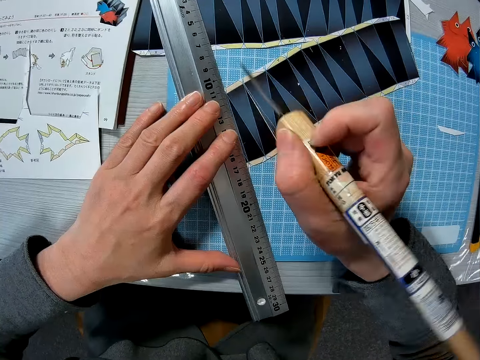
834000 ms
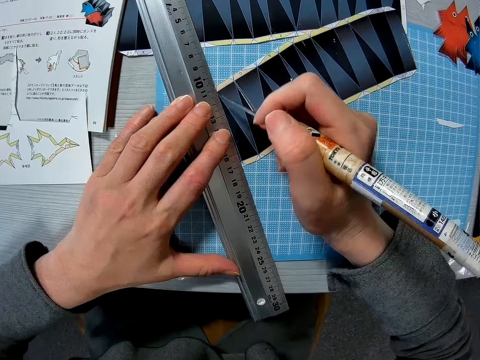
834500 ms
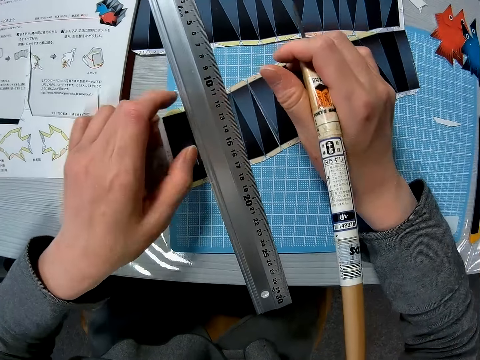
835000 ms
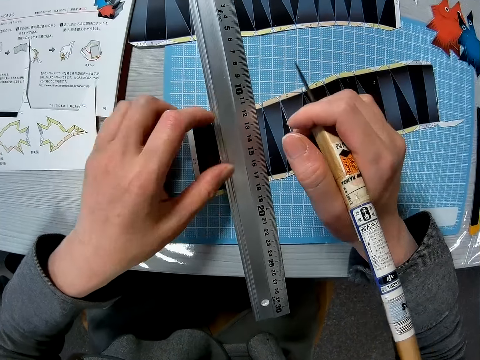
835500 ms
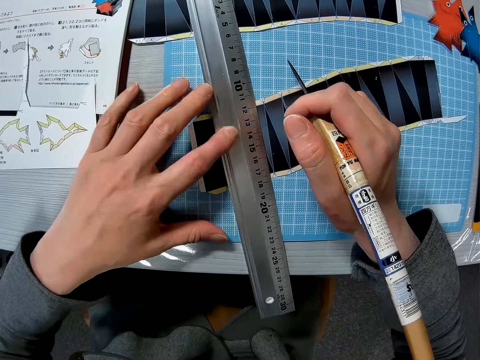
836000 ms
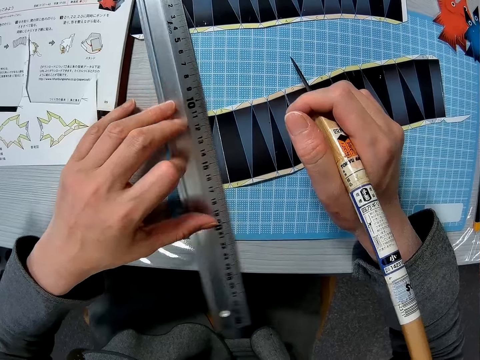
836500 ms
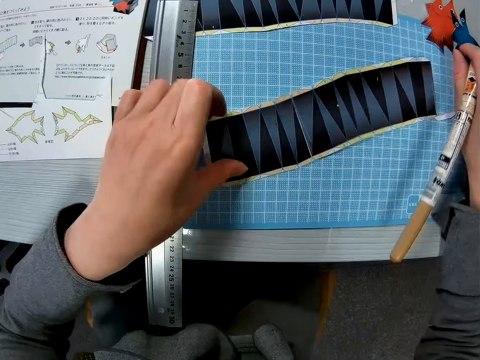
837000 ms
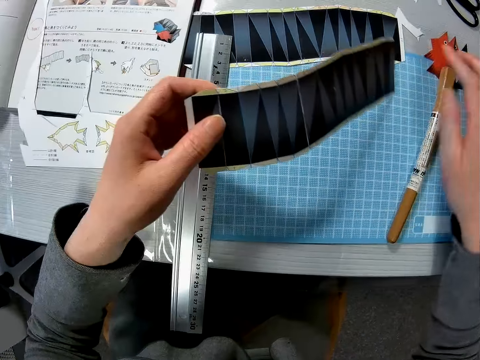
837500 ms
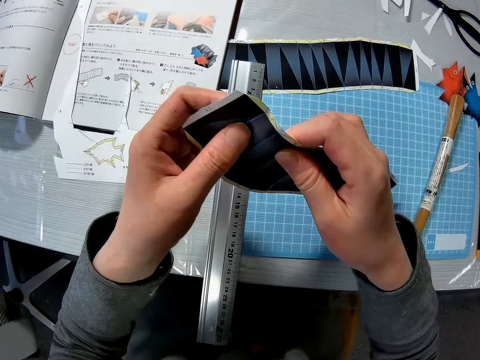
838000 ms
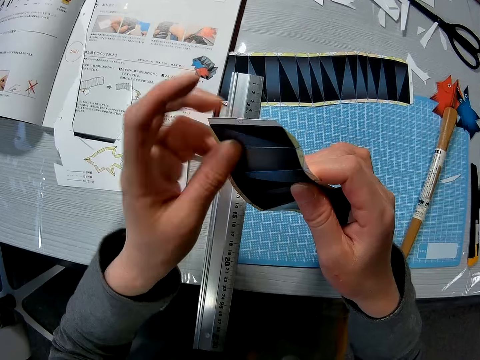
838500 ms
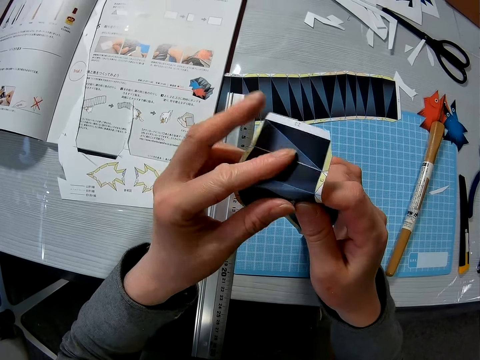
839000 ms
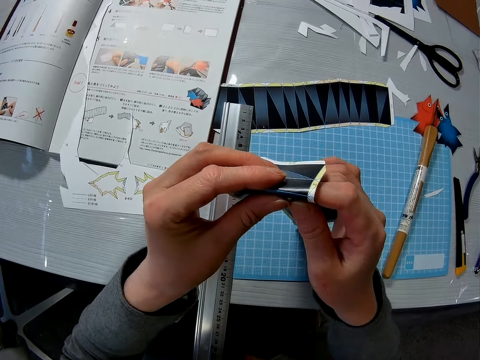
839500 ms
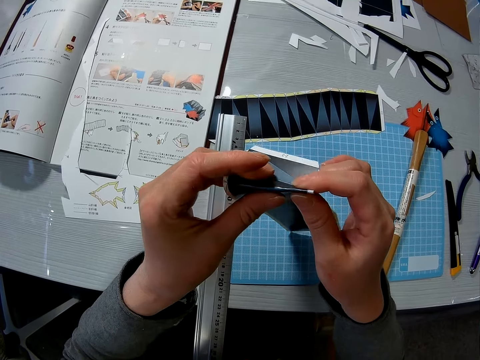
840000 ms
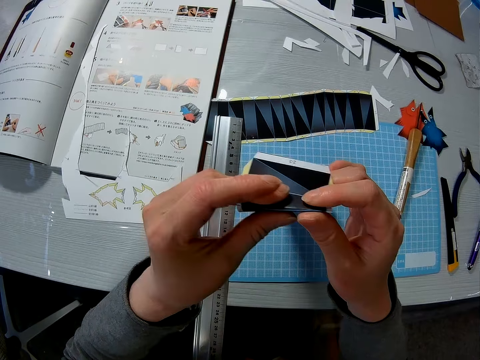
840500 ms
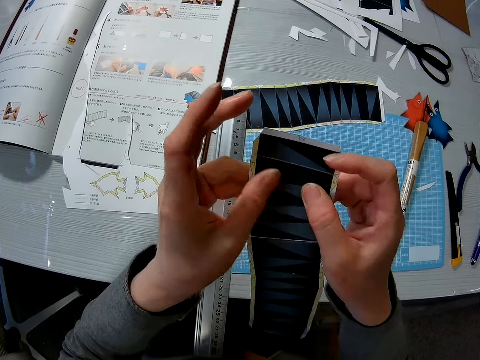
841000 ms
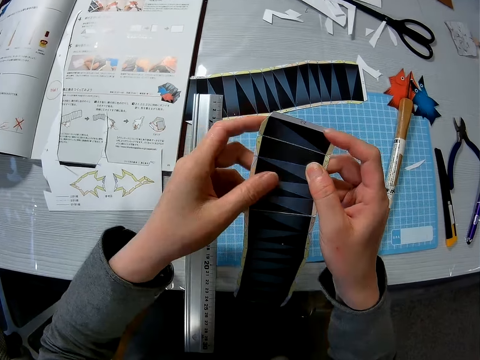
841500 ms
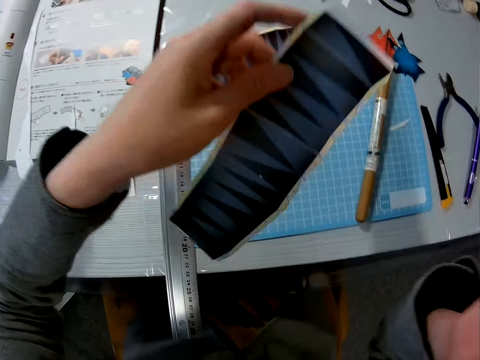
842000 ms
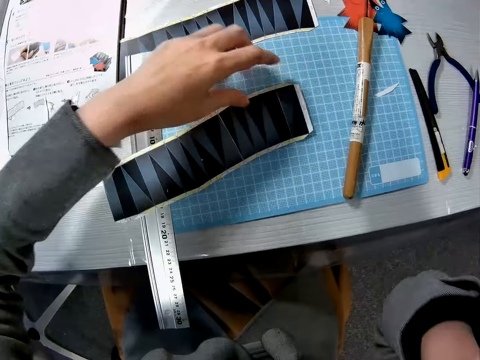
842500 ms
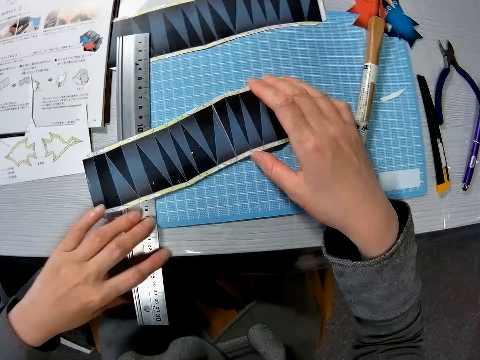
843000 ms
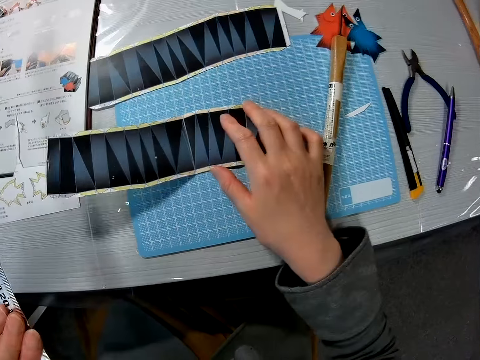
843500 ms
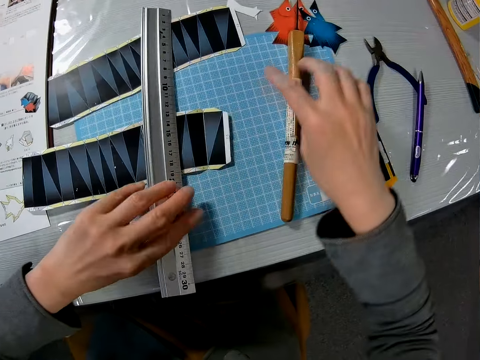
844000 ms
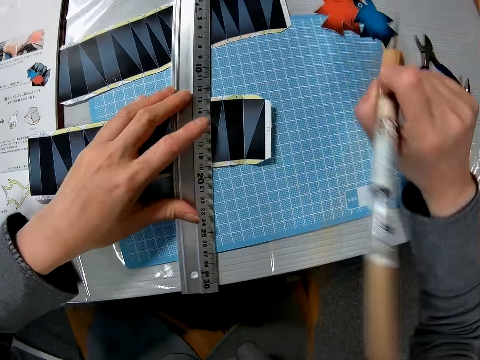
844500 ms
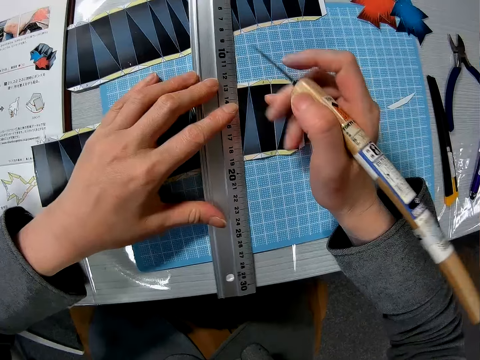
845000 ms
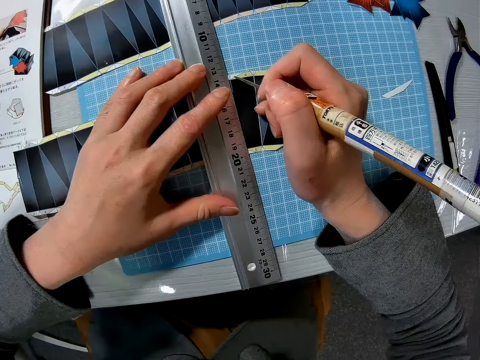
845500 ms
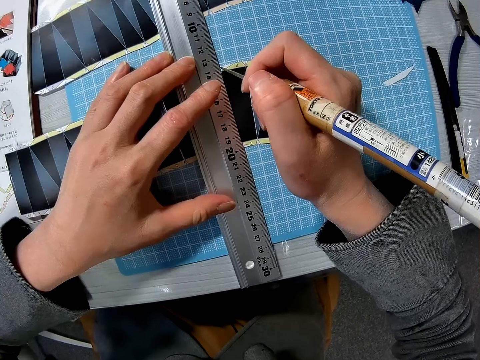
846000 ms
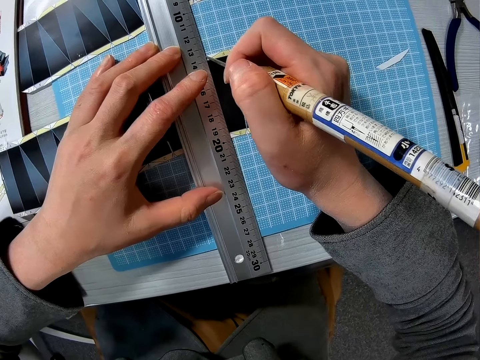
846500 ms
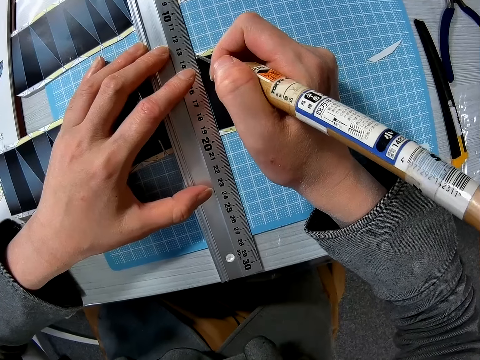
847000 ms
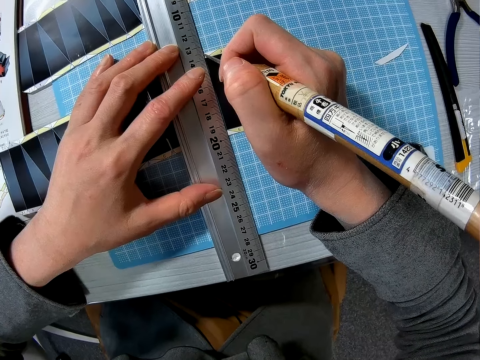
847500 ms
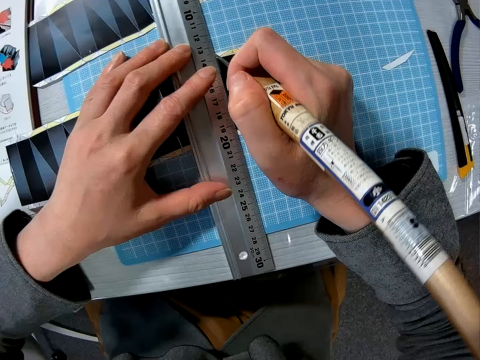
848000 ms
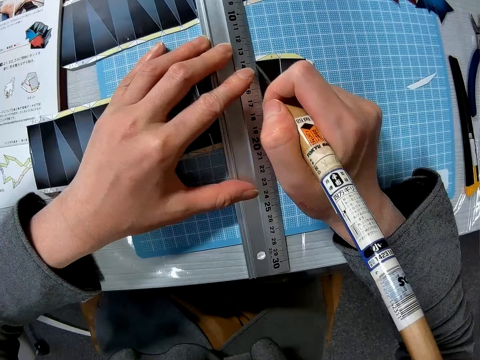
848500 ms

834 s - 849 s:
The camera wearer adjusts the paper or template and the ruler on the table with her two hands. She moves the ruler away from the paper on the table with her left hand. She picks up the paper from the table with her left hand. She drops the cutter or scratch awl on the table with her right hand. She holds the template with both hands. She bends the paper with her two hands. She drops the paper on the table with her left hand. She picks up the ruler on the table and places the ruler on the paper on the table. She picks up the cutter from the table with her right hand. She places a hand on the craft ruler. She scribes a line in the template with the scratch awl. She cuts the paper with the cutter in her right hand.

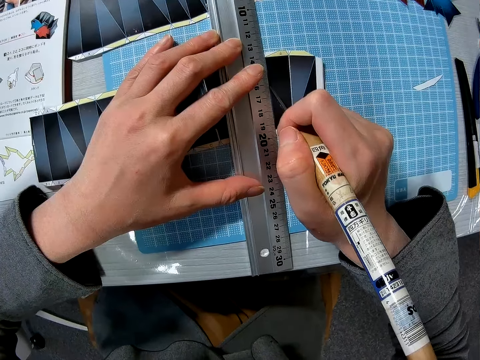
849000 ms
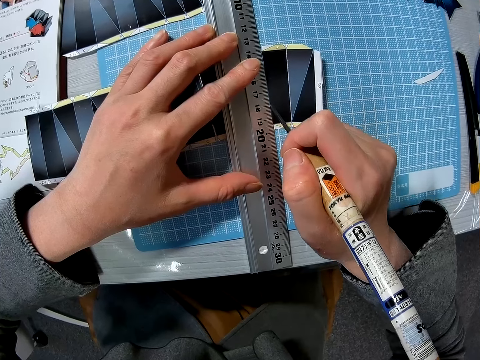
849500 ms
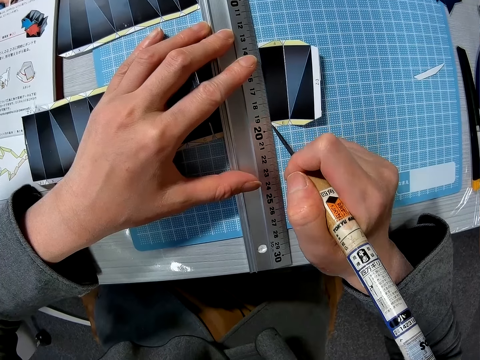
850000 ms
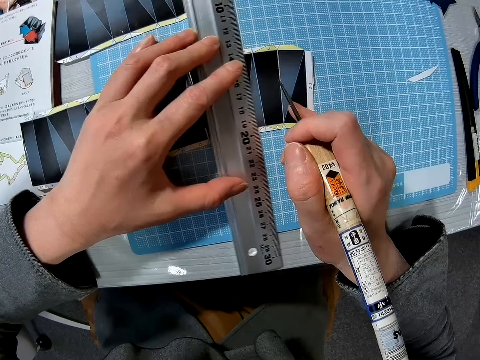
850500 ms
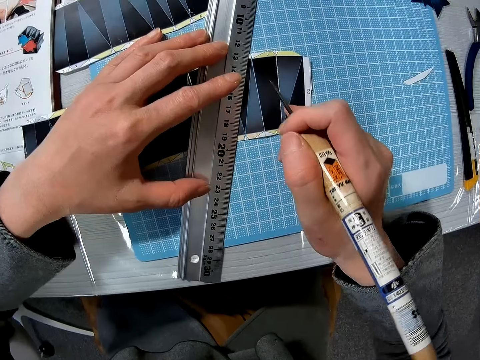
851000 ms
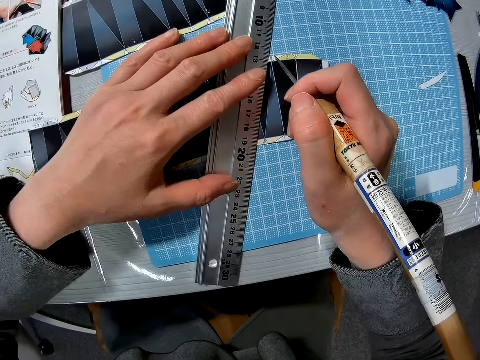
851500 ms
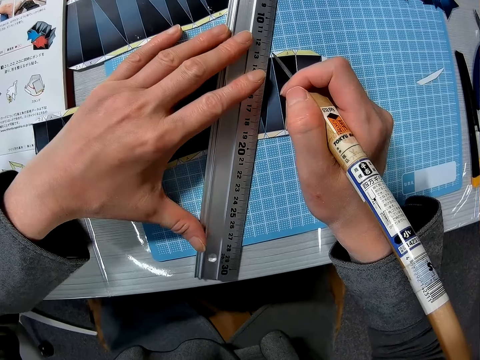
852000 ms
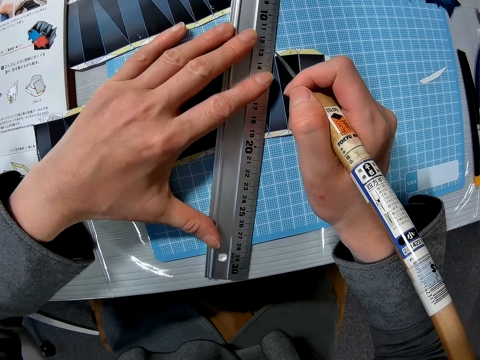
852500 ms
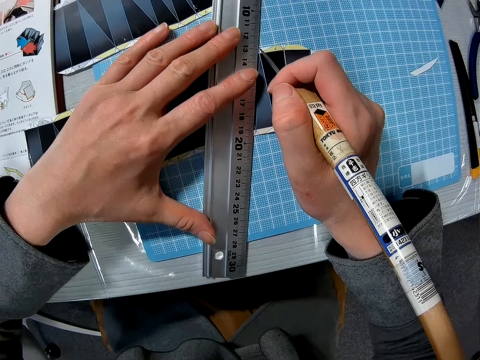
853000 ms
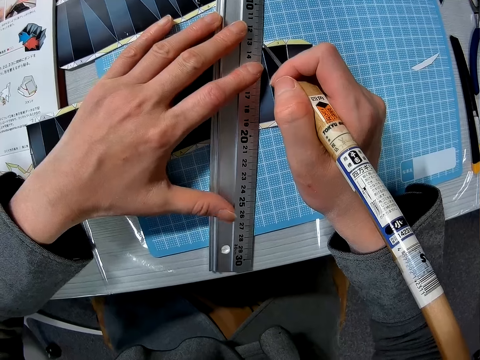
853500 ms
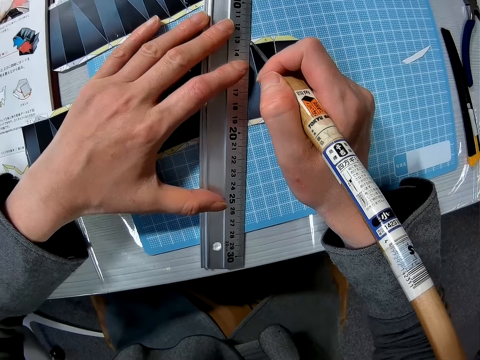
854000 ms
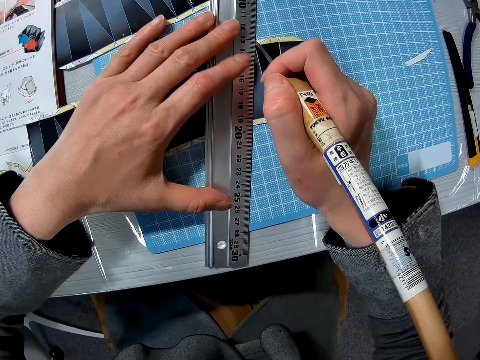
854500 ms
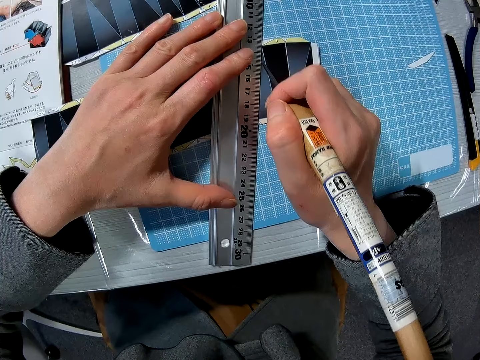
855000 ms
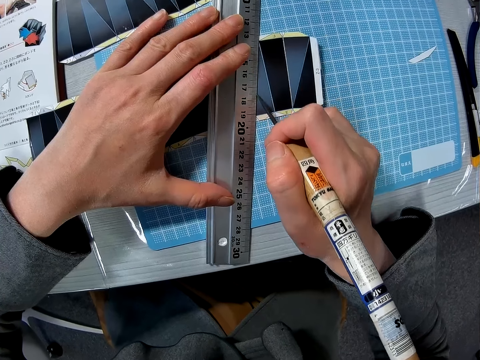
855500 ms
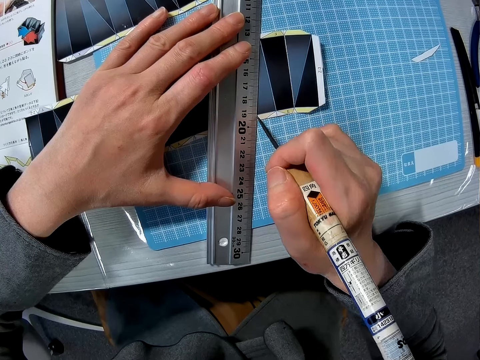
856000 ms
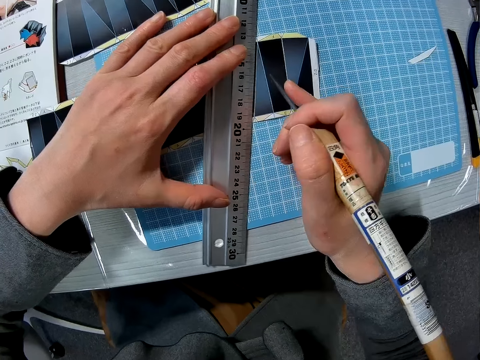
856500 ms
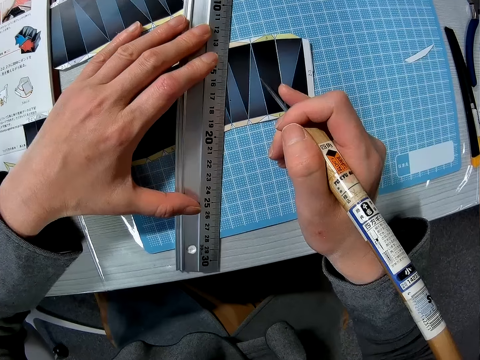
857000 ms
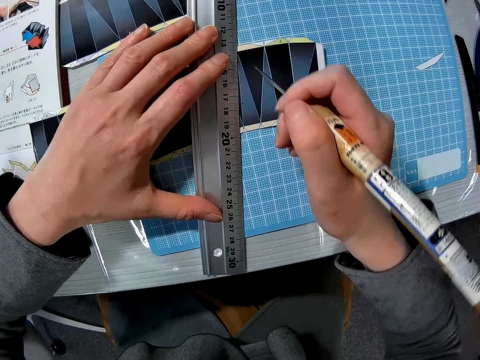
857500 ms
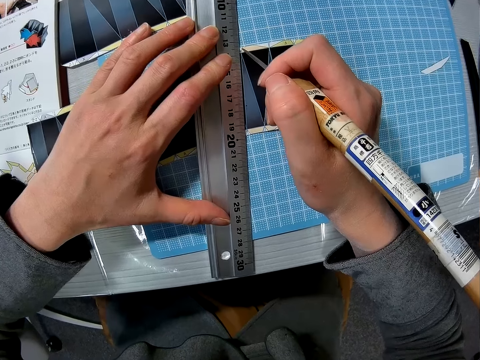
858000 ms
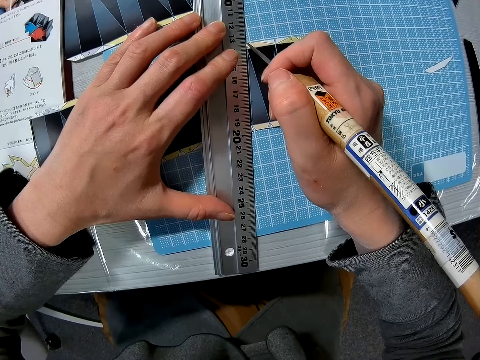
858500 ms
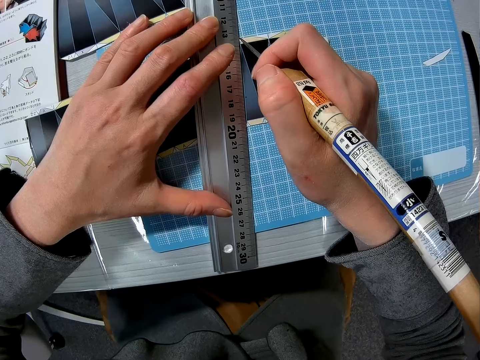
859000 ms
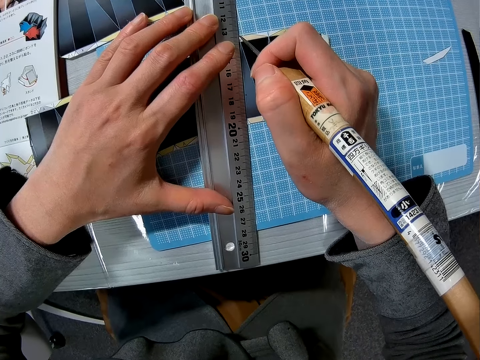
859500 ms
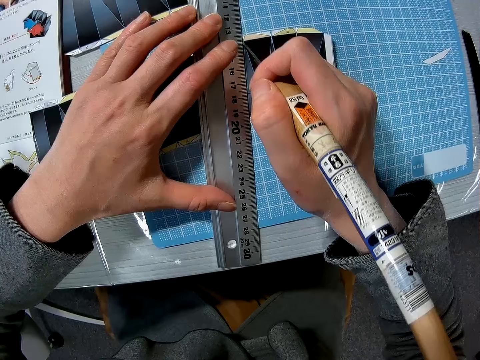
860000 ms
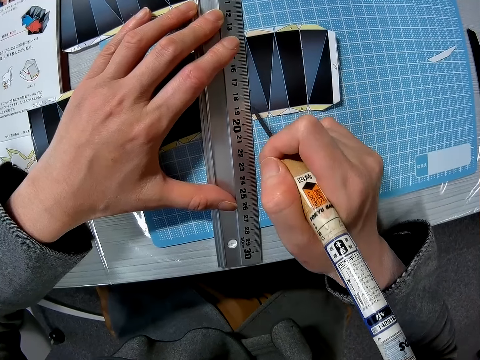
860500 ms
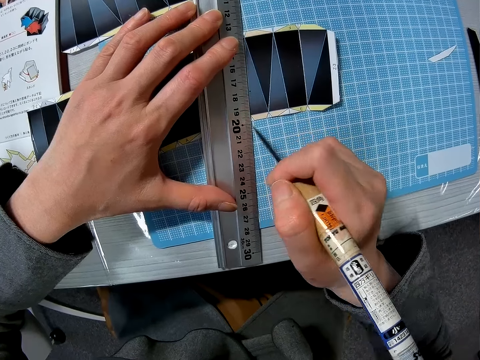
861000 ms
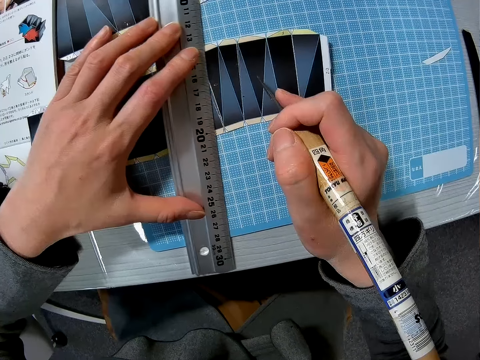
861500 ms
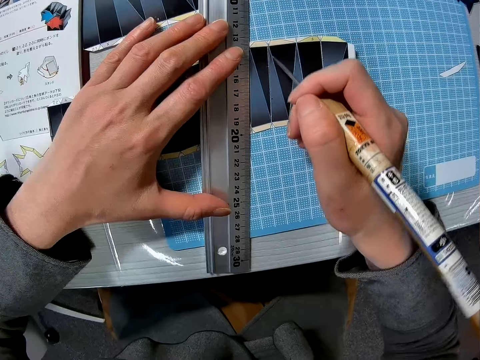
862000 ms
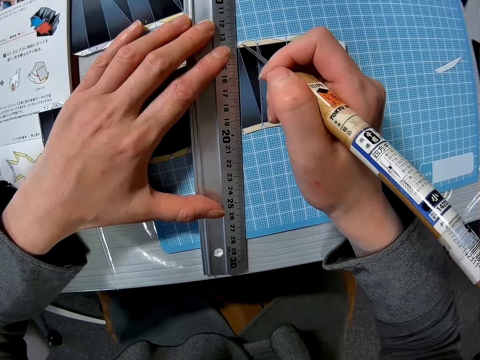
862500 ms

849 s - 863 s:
The camera wearer moves the craft ruler. They scribe a line in the template with the scratch awl. They move the craft ruler. They scribe a line in the template with the scratch awl. They move the craft ruler.
